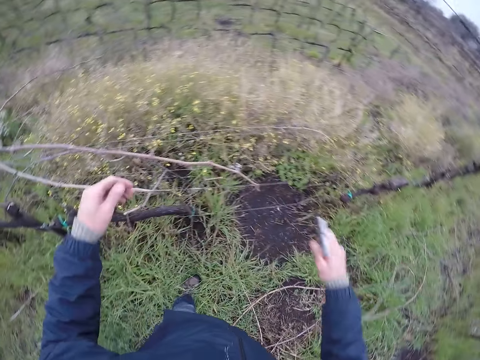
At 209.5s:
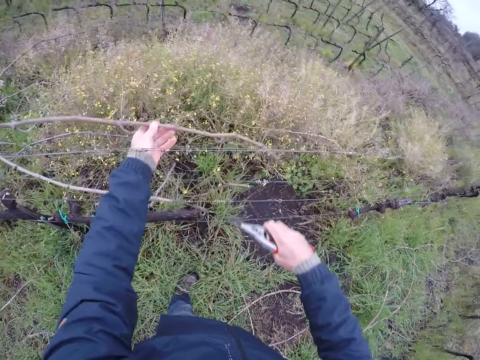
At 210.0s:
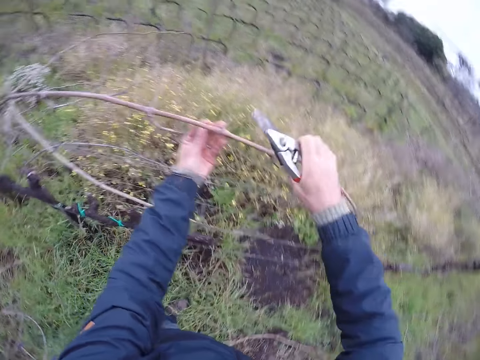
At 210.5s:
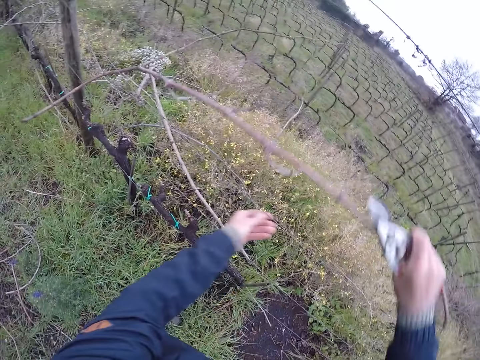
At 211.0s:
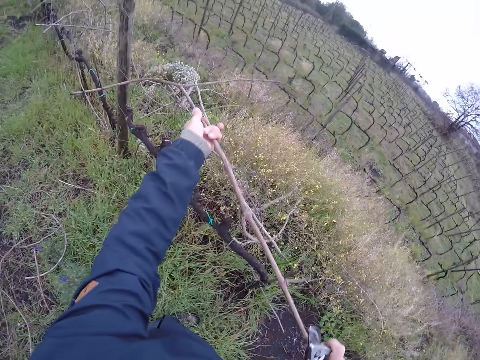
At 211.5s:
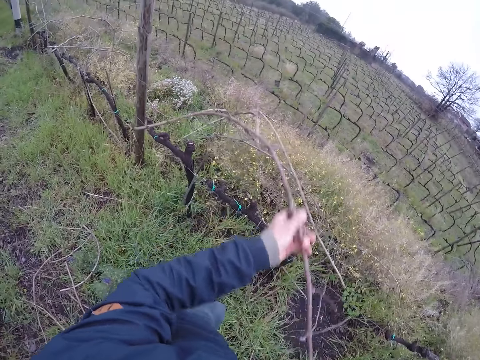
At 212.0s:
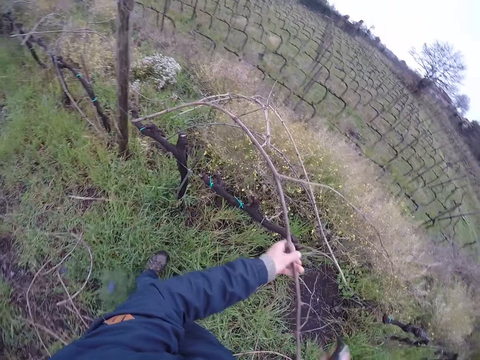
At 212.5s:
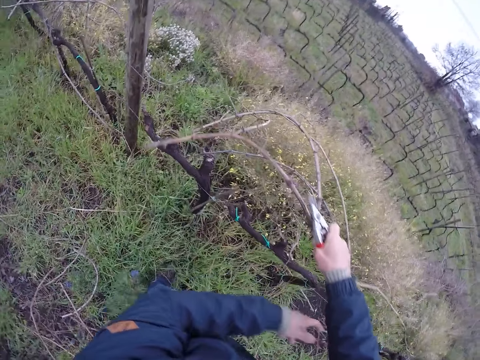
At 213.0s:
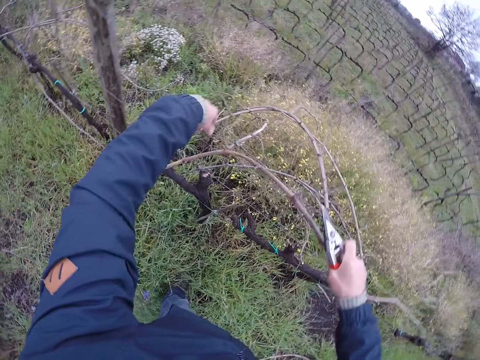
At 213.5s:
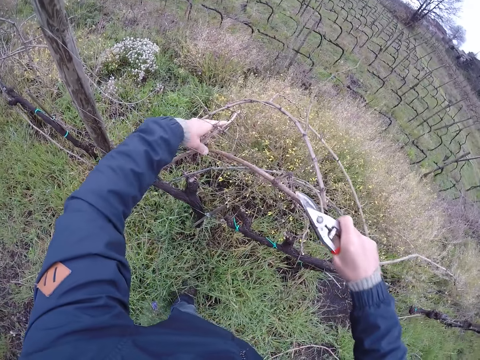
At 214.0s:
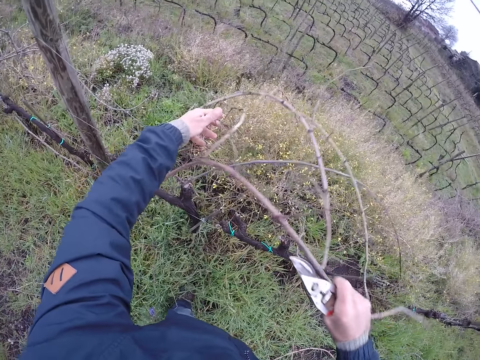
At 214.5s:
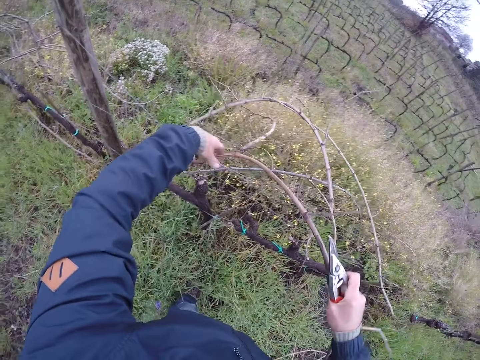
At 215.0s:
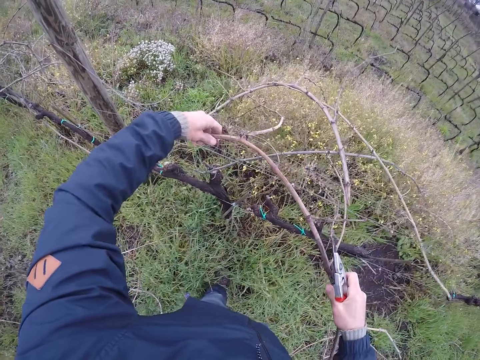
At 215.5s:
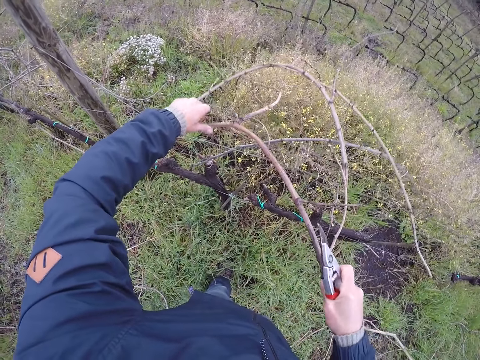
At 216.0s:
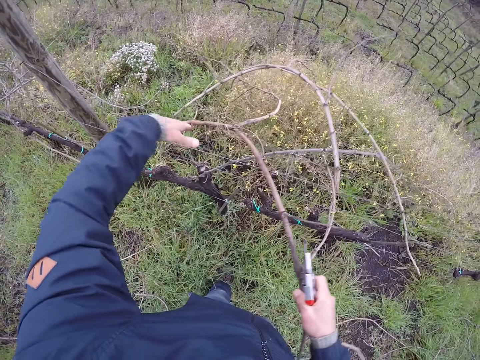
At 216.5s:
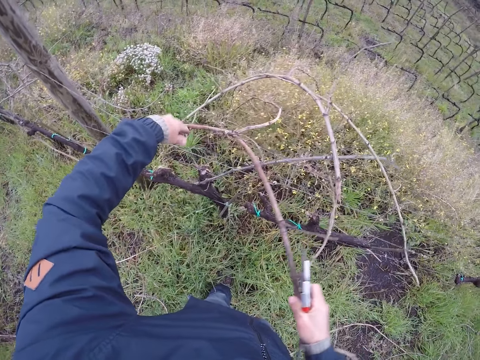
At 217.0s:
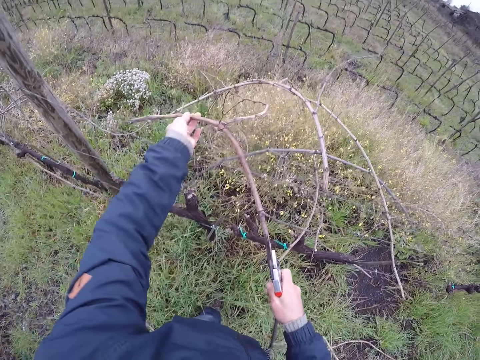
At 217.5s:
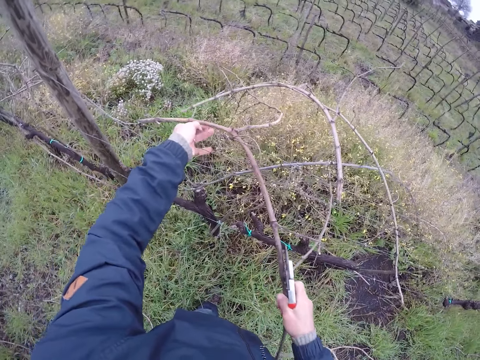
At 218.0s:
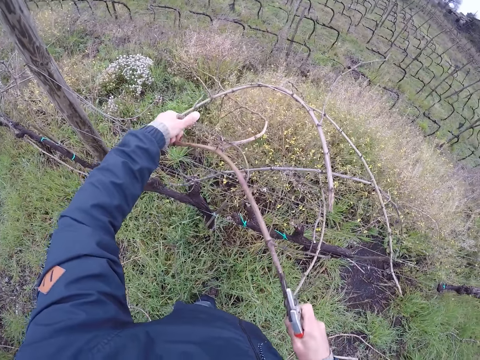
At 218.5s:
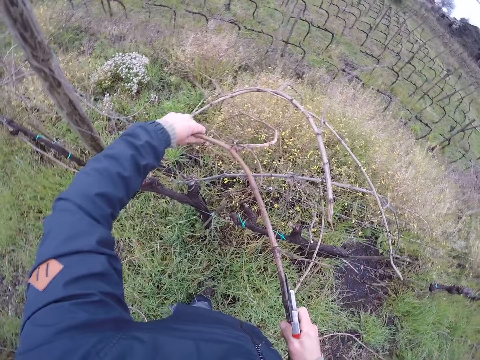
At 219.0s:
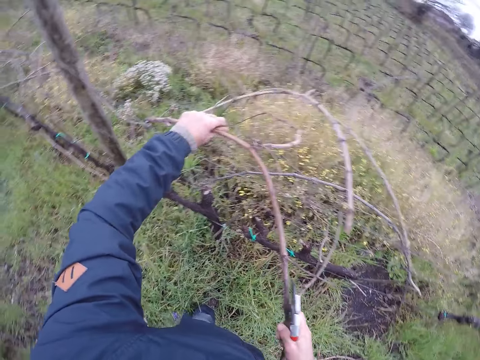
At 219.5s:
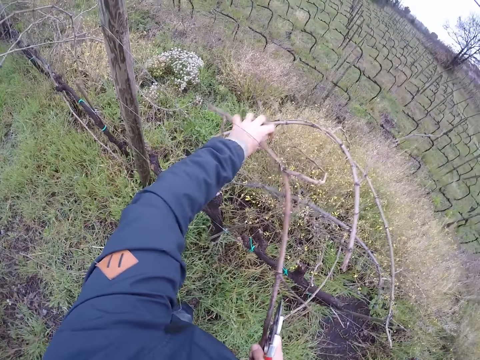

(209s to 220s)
The camera wearer drops the stick on the ground with his right hand. He picks up a stick from the barbed wire with his left hand. He picks up the stick from the barbed wire with his right hand. He holds the stick on the barbed wire with his left hand. He pulls the stick from the barbed wire with both hands. He lifts the barbed wire with his left hand. He picks up the stick from the barbed wire with his left hand.

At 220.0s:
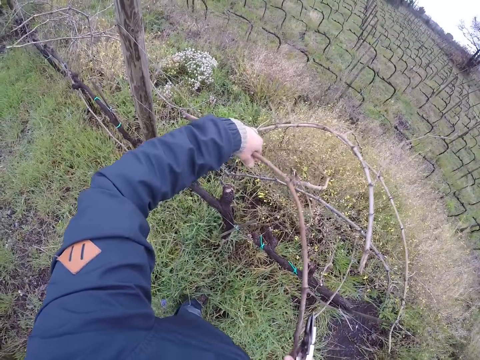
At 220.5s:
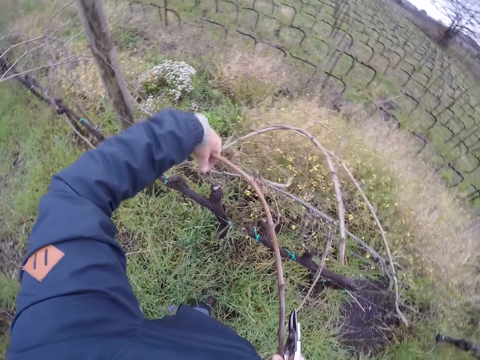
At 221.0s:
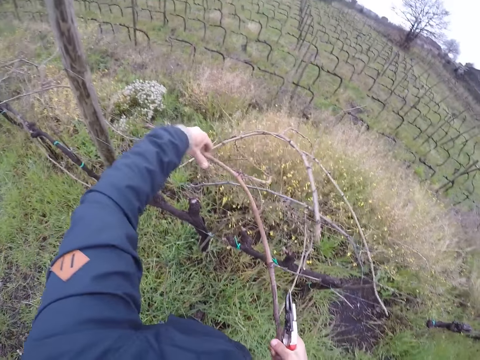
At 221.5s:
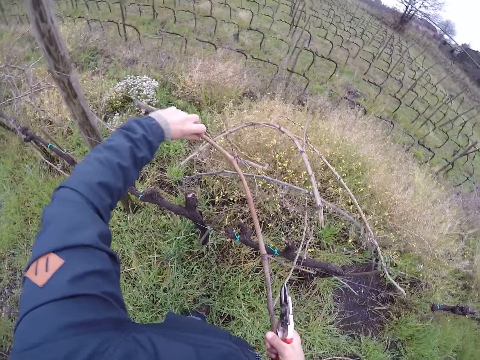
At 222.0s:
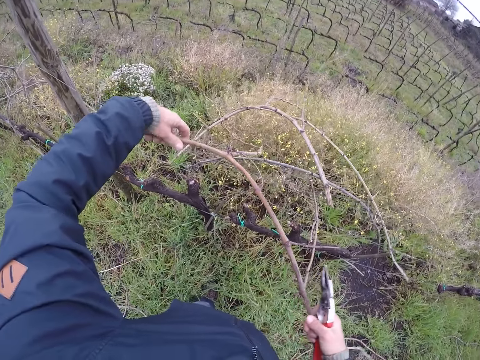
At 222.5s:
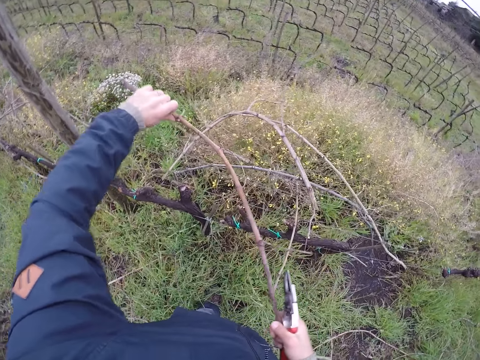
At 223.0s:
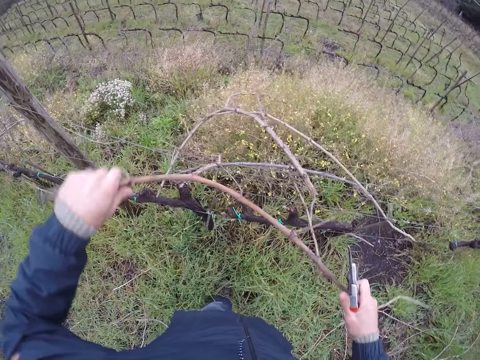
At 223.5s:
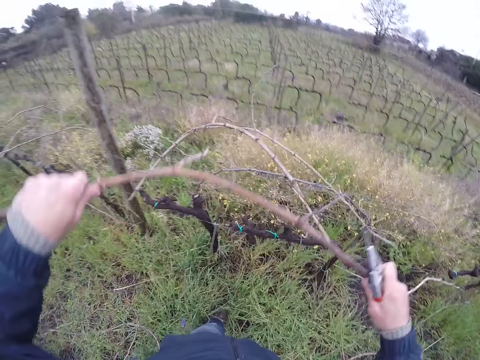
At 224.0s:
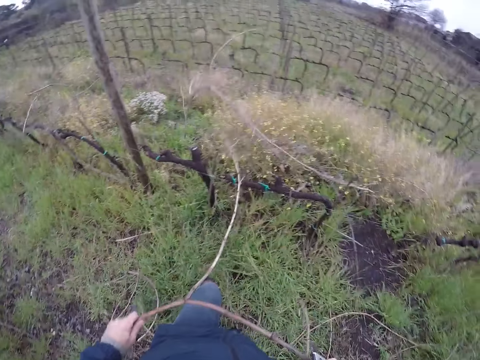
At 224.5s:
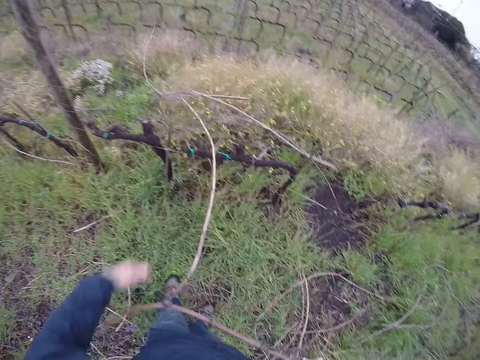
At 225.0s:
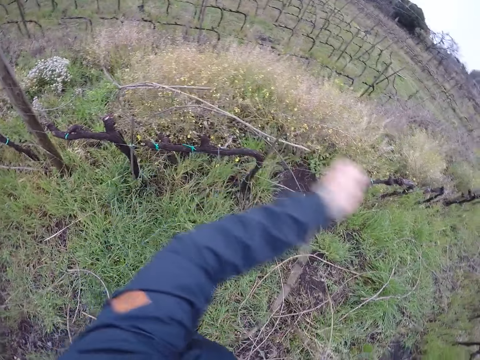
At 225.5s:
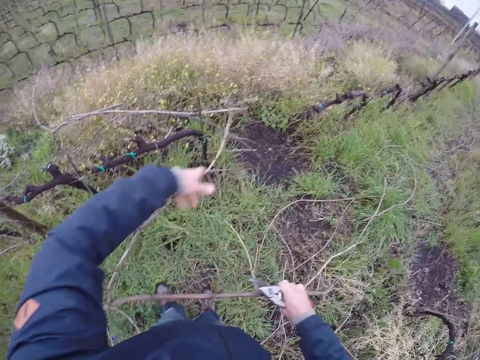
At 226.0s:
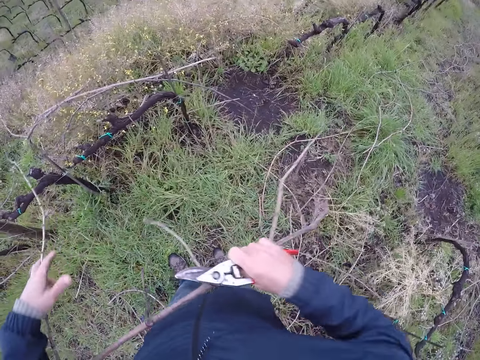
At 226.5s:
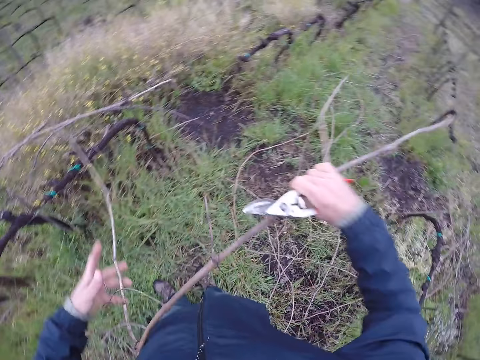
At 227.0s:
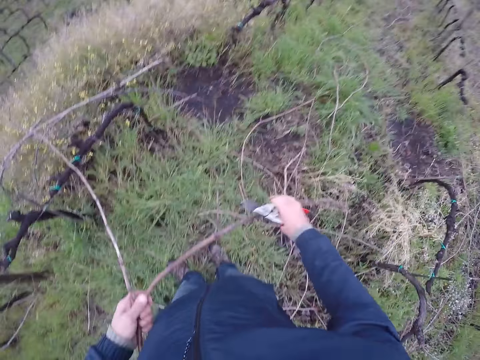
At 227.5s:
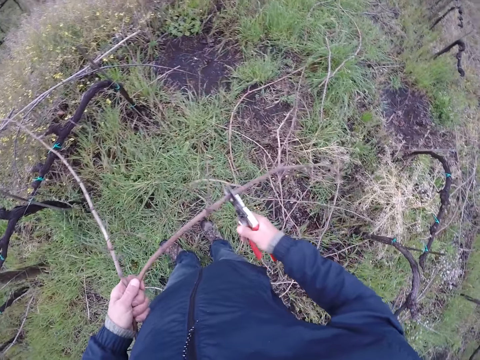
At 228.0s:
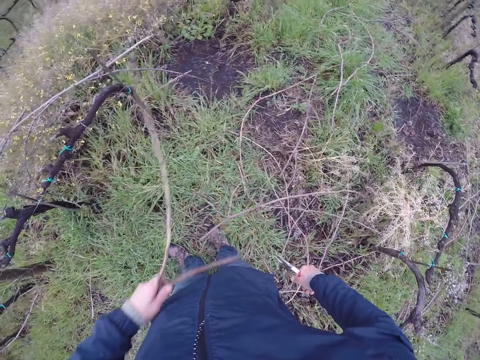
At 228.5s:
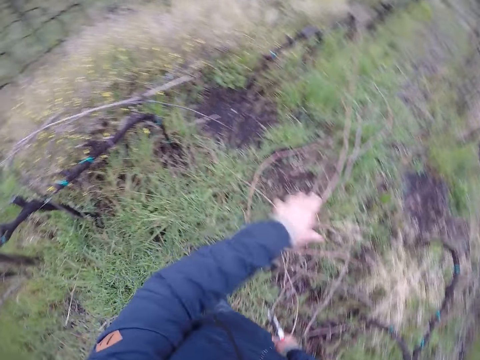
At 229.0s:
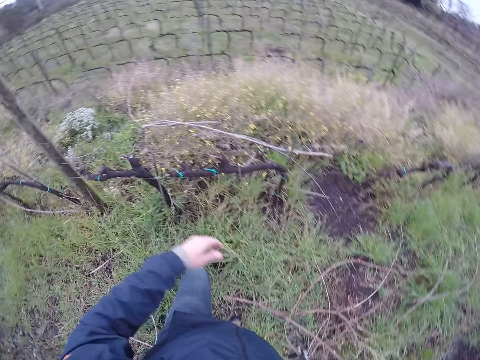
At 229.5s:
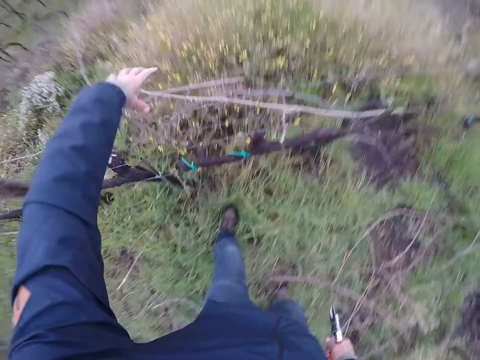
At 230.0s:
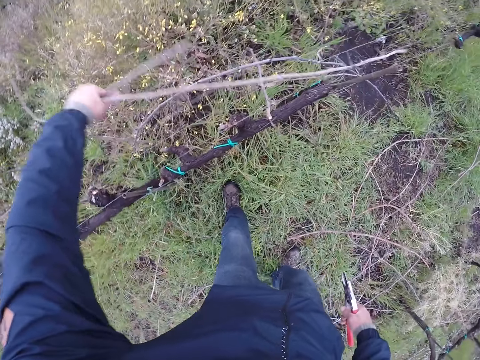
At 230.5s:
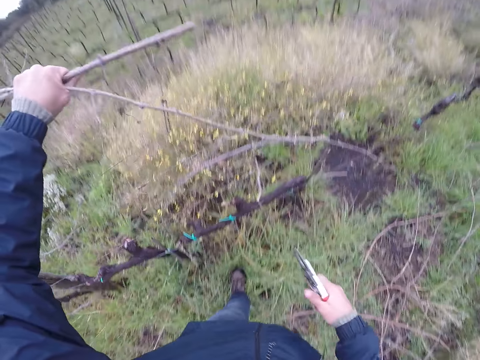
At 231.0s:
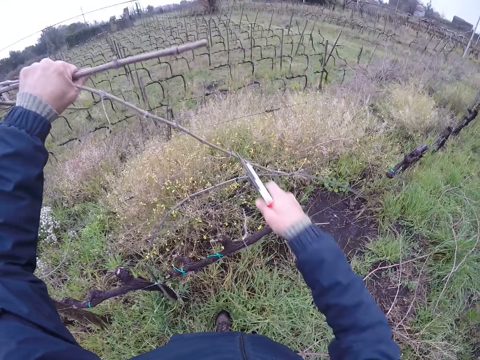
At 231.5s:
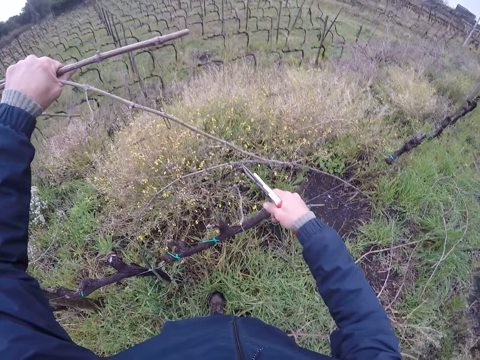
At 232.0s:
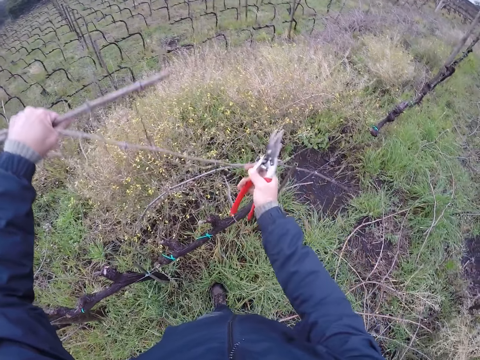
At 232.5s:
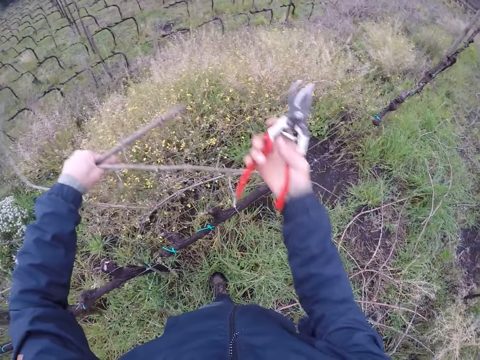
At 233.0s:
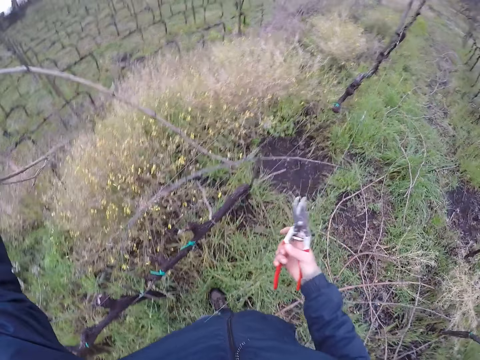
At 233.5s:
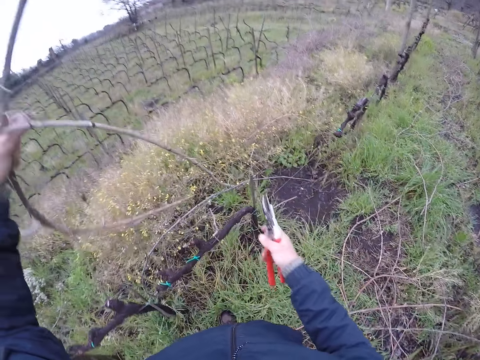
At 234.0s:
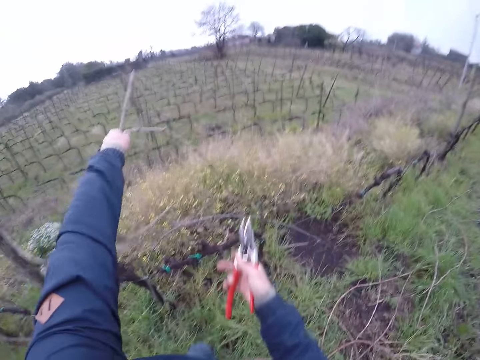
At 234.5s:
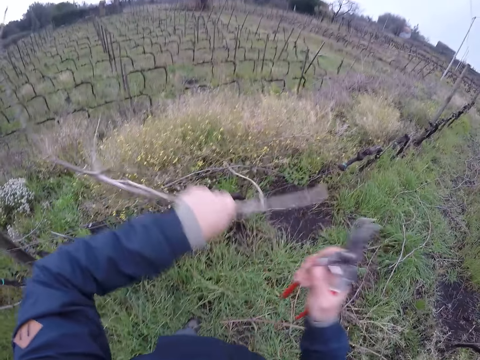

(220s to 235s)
The camera wearer pulls the stick from the barbed wire with both hands. He pulls the stick from the barbed wire with his left hand. He holds the branch. He cuts the stick on the barbed wire with the side cutter in his right hand. He drops the stick on the ground with his left hand. He picks up some sticks from the barbed wire with his left hand. He holds the branches. He cuts a wire from the stick on the barbed wire with the side cutter in his right hand. He pulls the stick from the barbed wire with his left hand.
